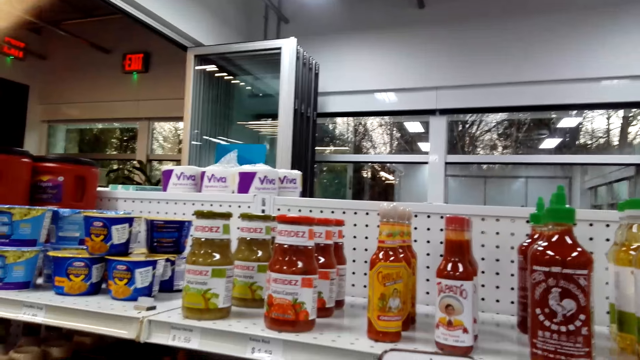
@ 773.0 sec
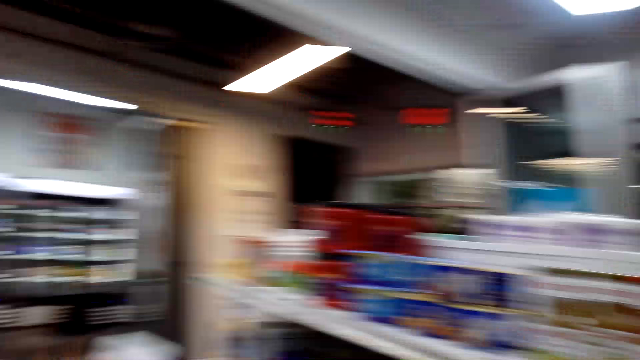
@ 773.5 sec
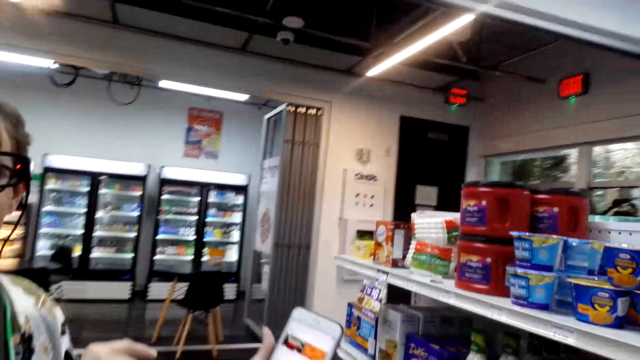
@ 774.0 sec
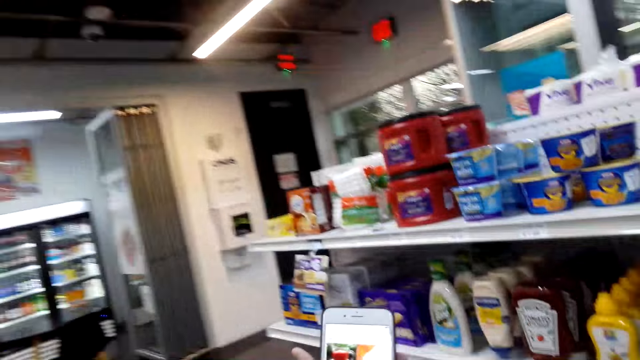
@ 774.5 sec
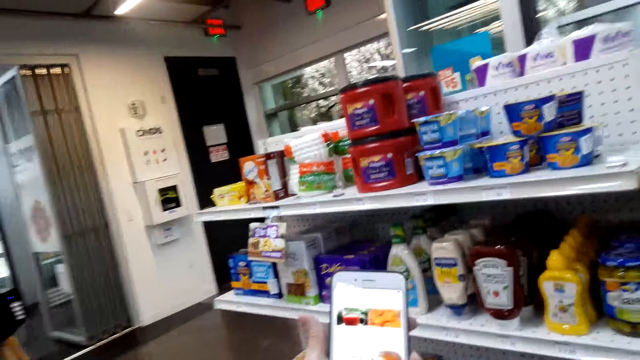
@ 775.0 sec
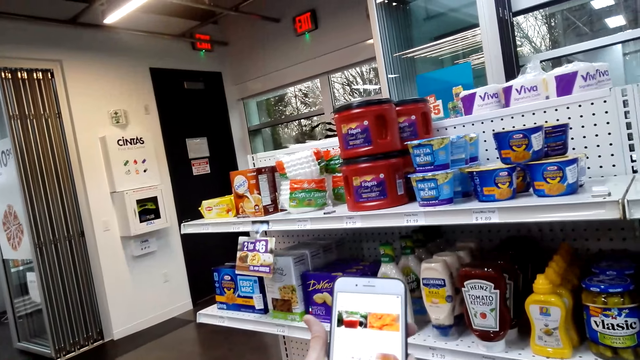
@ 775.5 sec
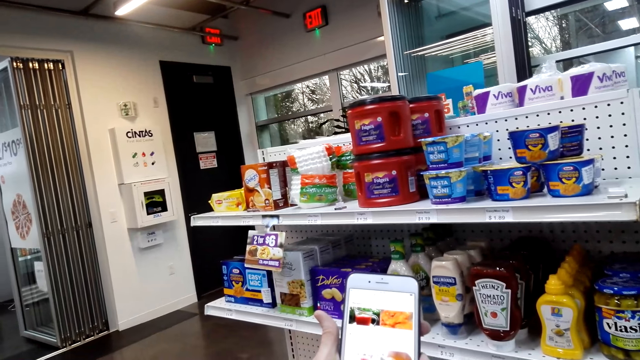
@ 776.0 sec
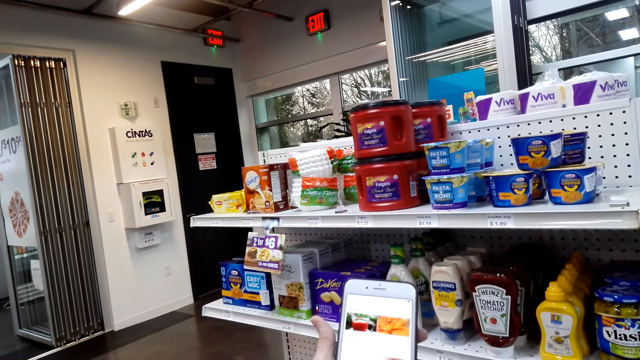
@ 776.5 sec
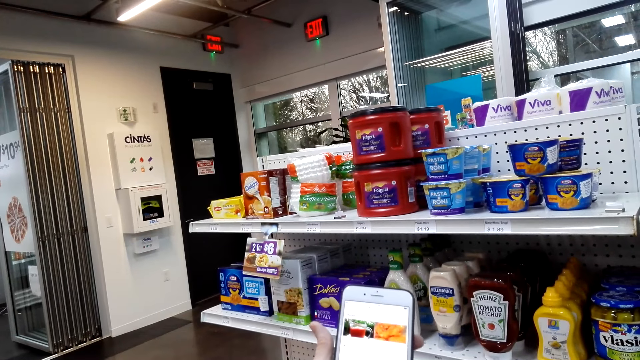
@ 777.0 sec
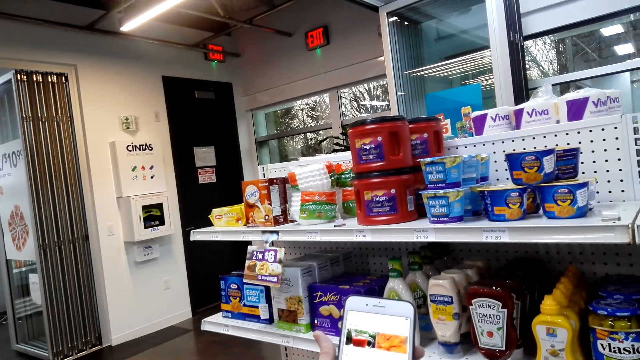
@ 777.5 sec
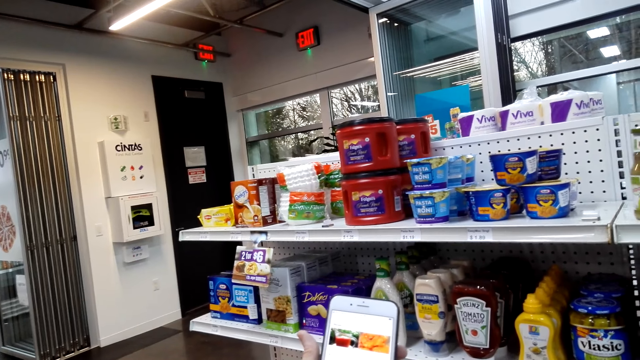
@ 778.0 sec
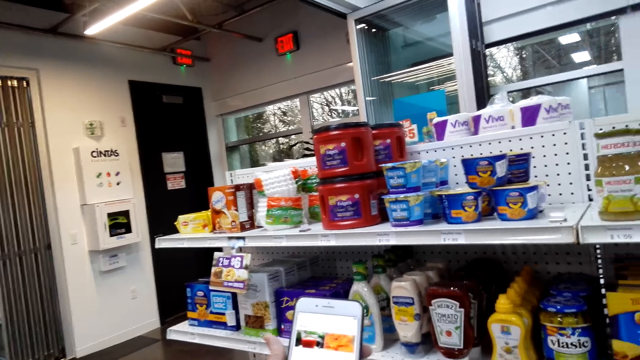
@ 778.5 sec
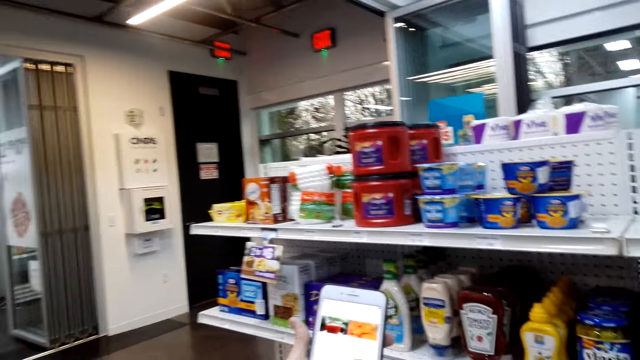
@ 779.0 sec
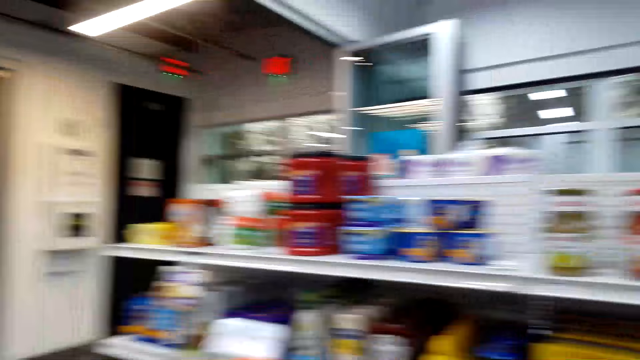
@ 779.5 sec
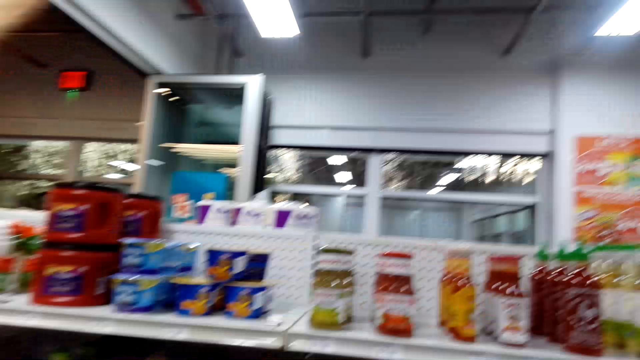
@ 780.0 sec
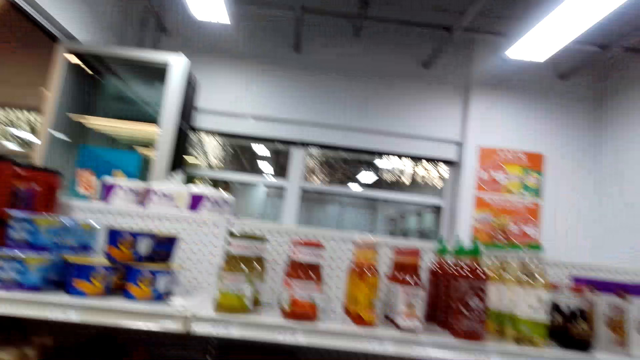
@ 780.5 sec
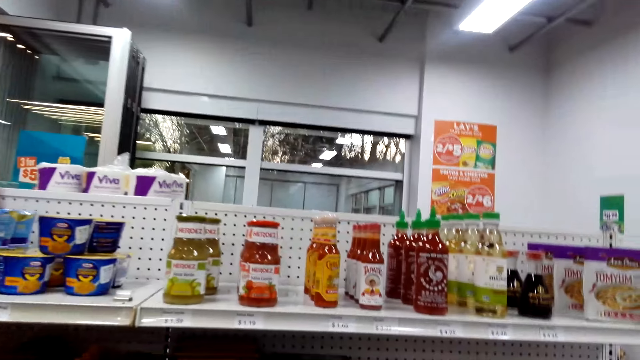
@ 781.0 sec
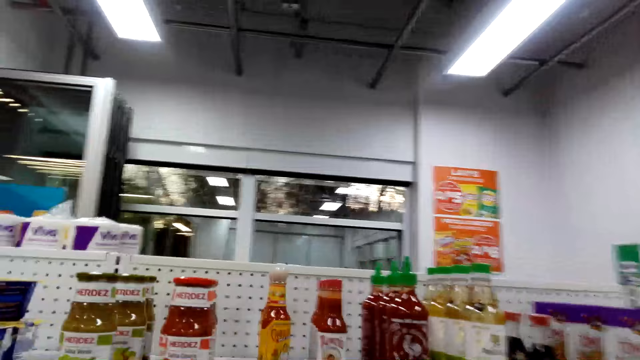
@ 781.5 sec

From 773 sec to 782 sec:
A person displays the cellphone to the camera wearer.

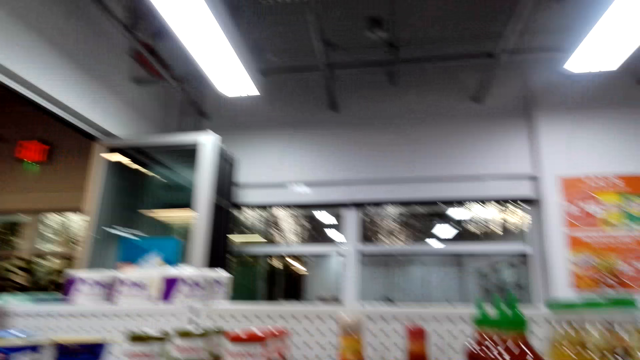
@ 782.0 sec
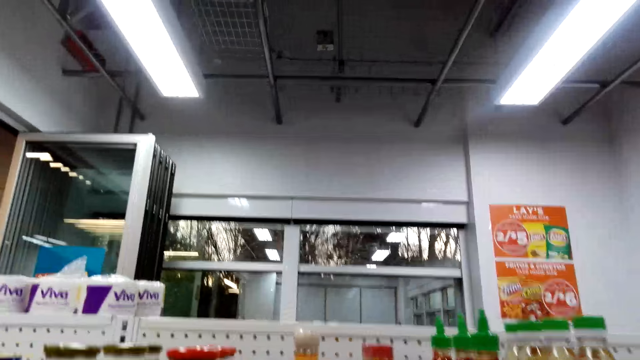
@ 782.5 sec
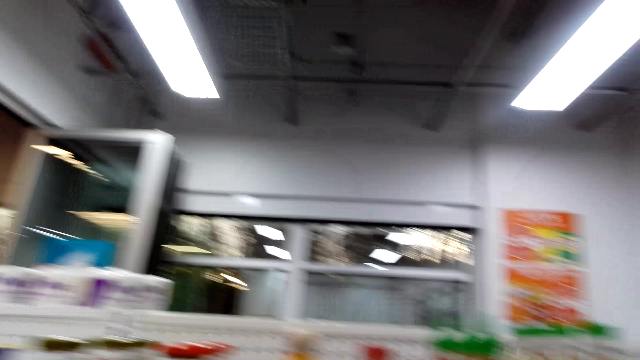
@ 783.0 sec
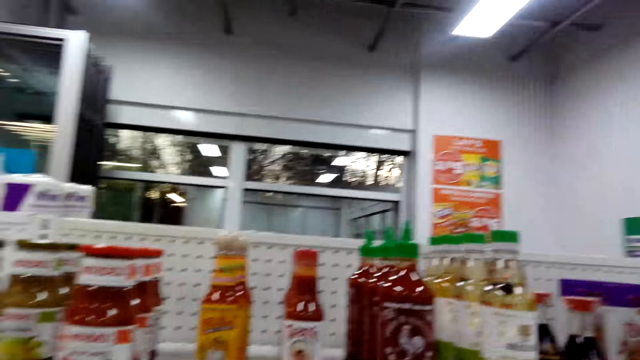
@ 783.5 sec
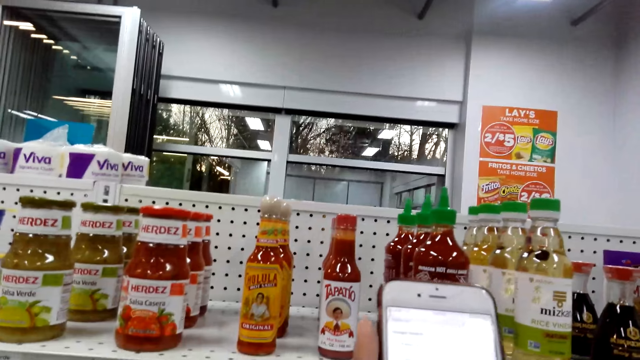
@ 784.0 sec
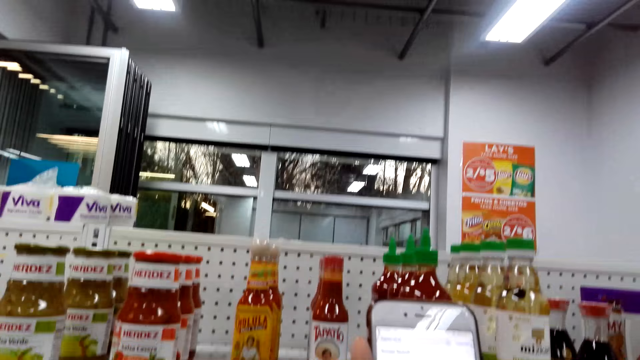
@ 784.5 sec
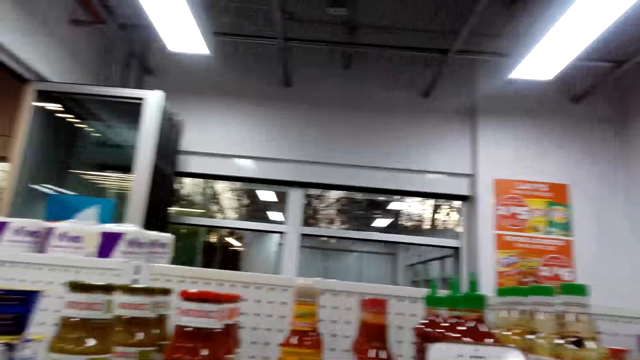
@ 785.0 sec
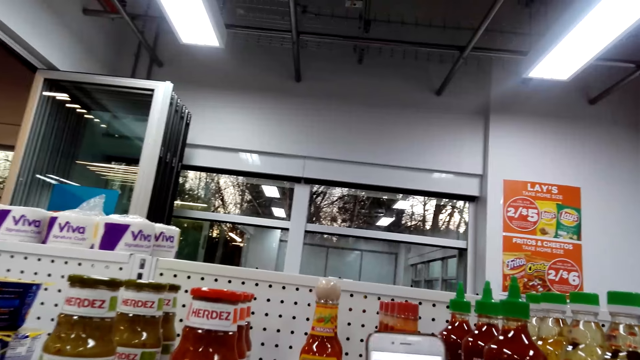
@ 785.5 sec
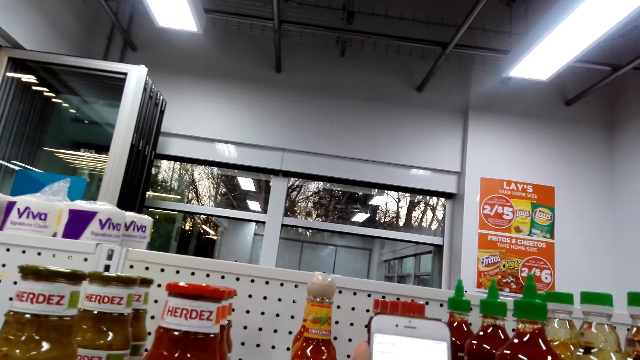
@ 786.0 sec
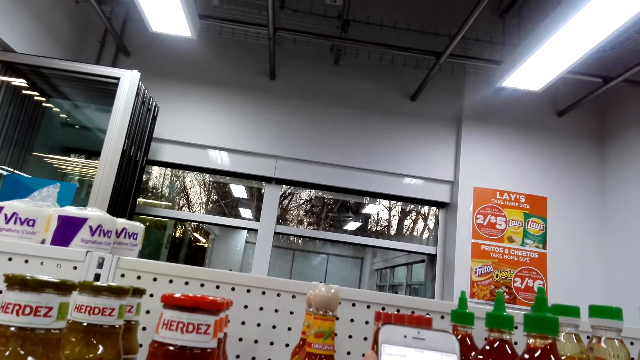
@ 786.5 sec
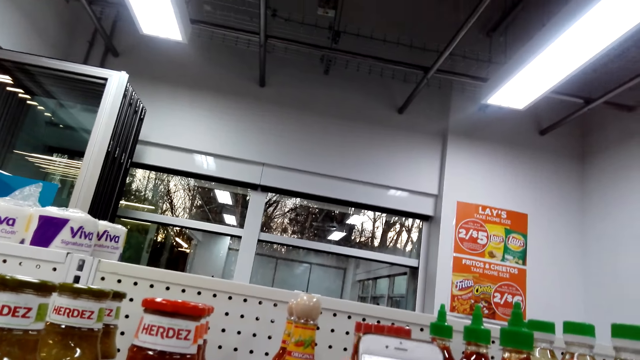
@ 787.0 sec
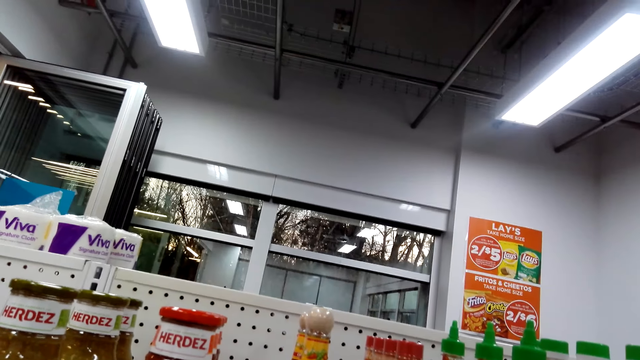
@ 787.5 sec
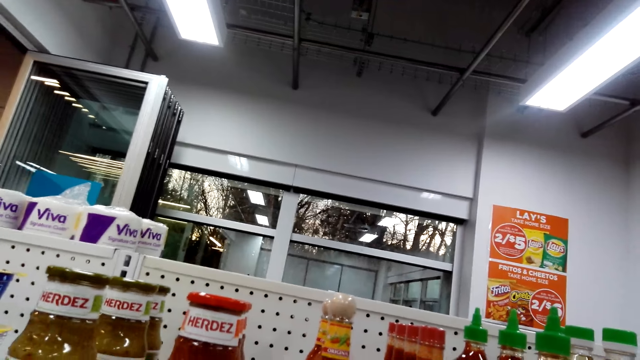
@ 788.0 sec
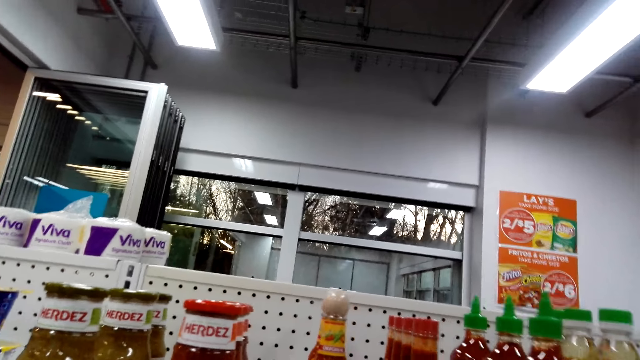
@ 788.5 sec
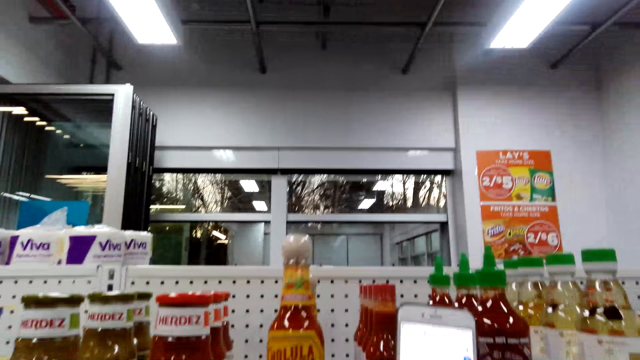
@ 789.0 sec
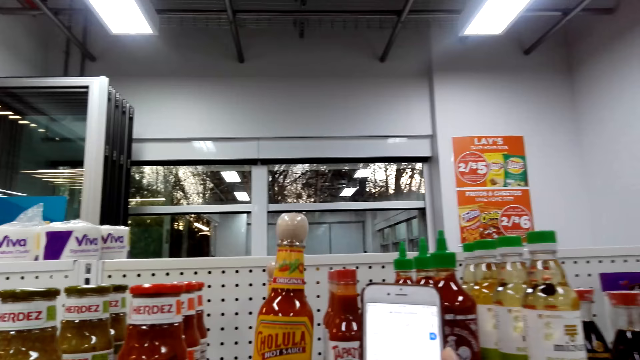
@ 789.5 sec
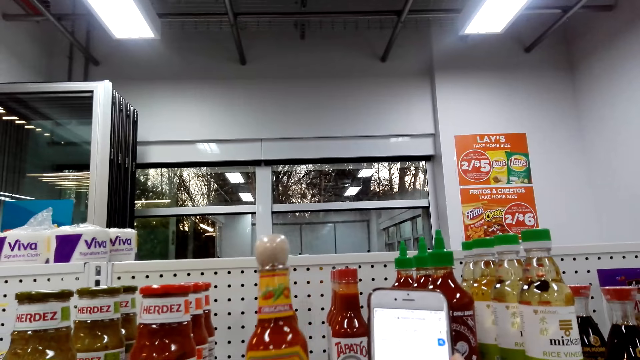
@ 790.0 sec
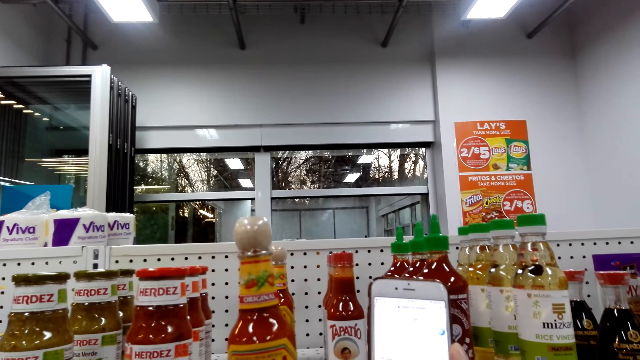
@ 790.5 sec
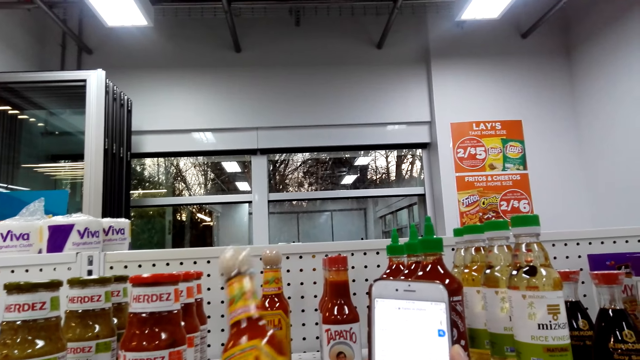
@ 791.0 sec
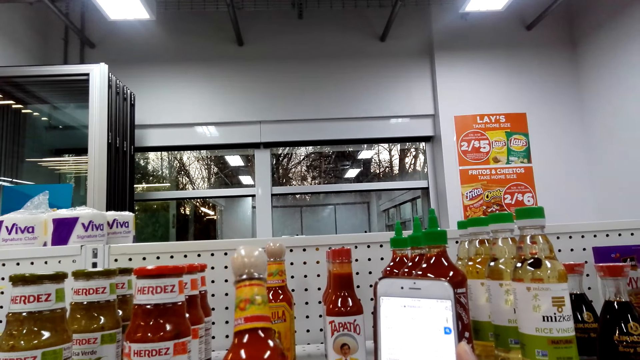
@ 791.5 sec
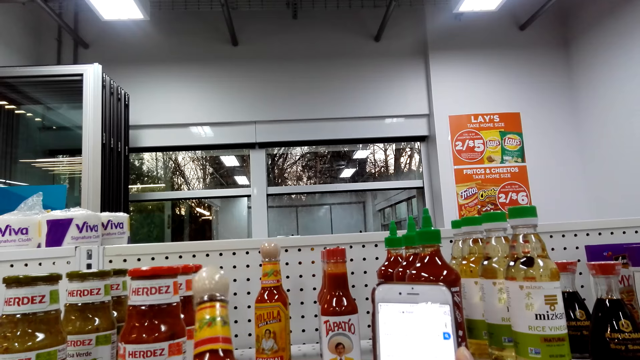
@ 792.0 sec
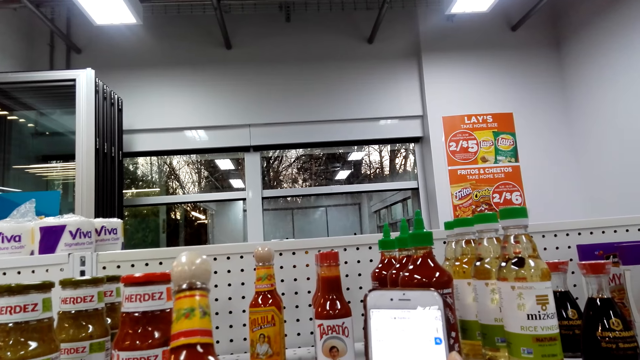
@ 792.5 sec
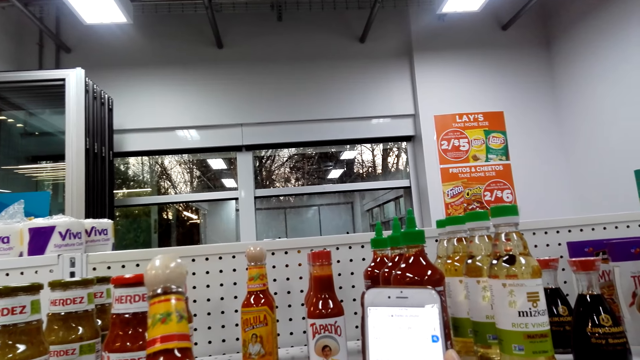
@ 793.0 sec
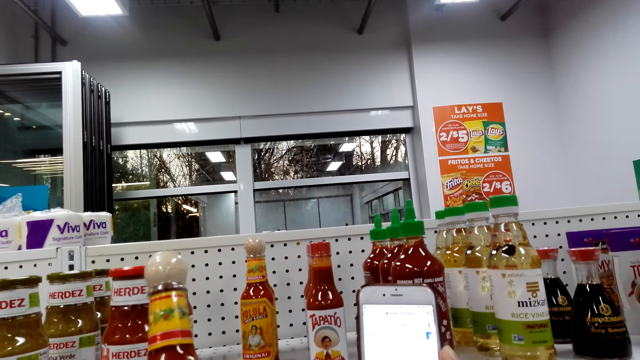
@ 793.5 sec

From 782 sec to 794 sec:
The camera wearer operates the cellphone. She scrolls on the cell phone. She picks up a bottle of Cholula sauce from the shelf. She holds the bottle of Cholula sauce in her hand.
